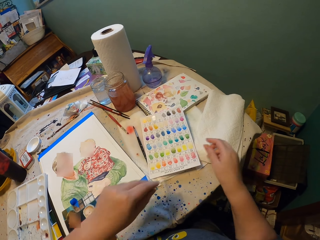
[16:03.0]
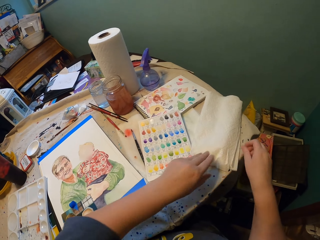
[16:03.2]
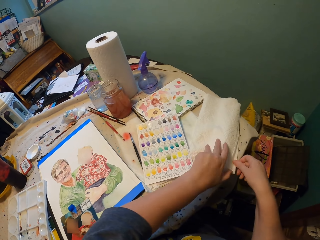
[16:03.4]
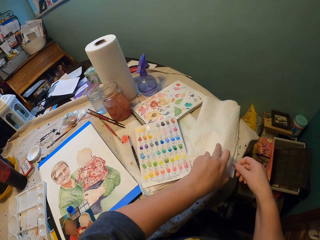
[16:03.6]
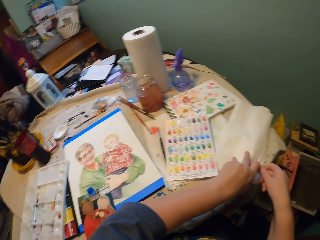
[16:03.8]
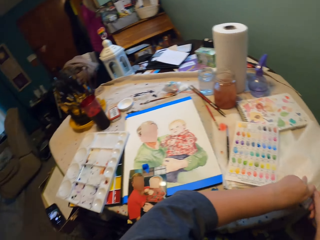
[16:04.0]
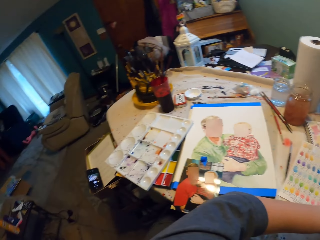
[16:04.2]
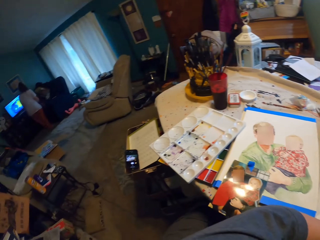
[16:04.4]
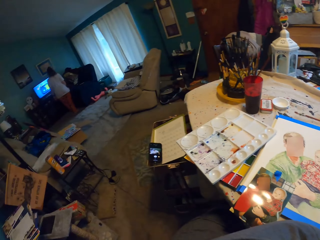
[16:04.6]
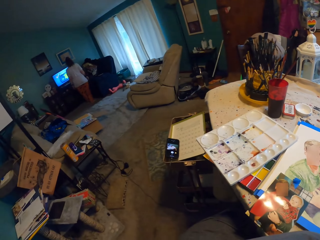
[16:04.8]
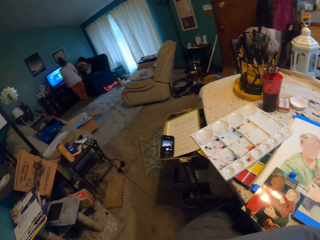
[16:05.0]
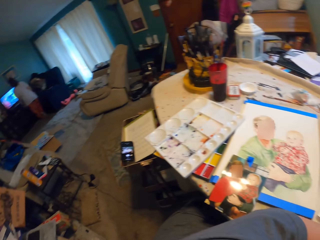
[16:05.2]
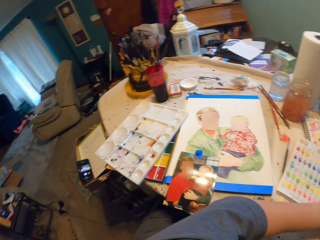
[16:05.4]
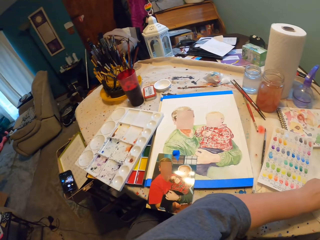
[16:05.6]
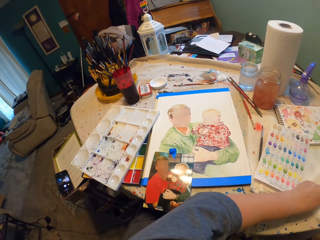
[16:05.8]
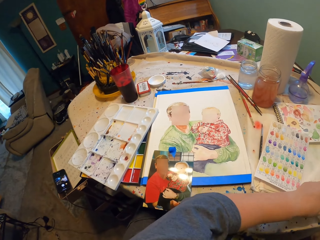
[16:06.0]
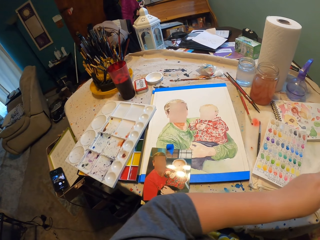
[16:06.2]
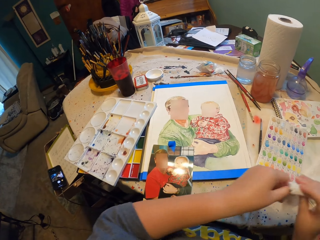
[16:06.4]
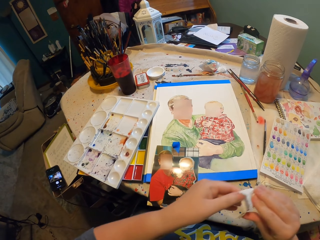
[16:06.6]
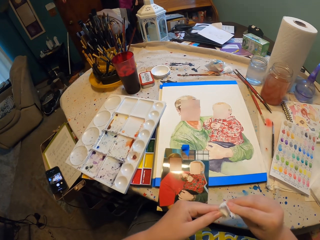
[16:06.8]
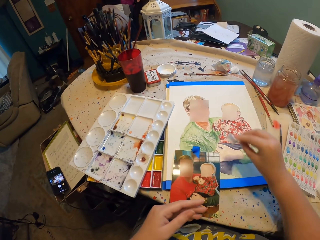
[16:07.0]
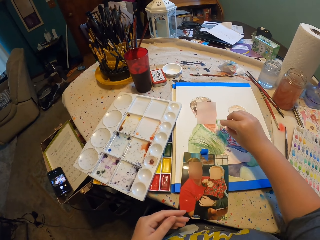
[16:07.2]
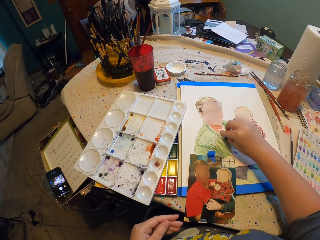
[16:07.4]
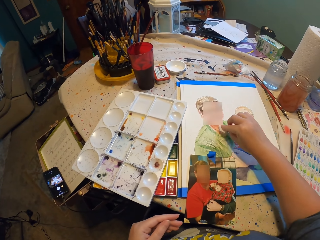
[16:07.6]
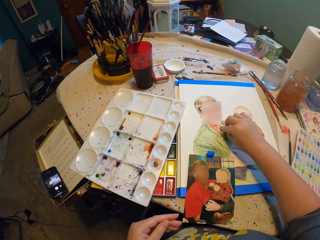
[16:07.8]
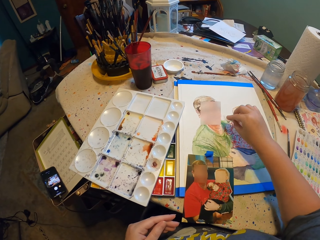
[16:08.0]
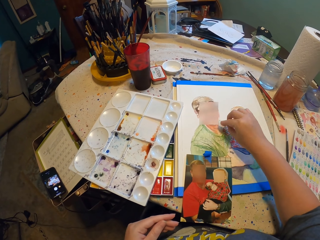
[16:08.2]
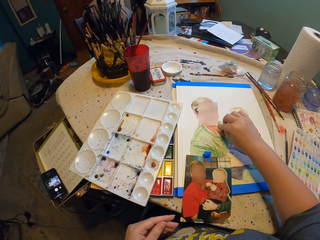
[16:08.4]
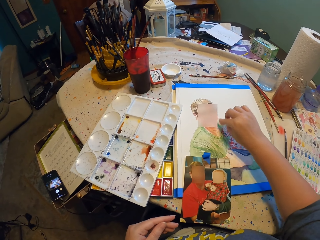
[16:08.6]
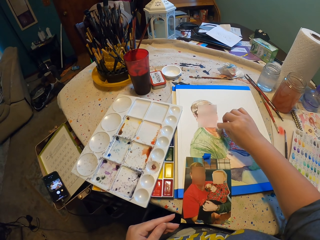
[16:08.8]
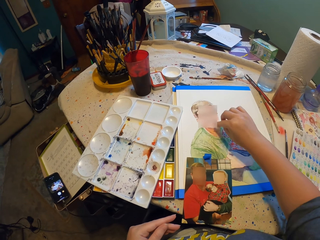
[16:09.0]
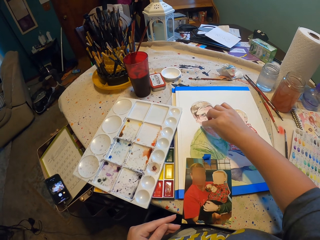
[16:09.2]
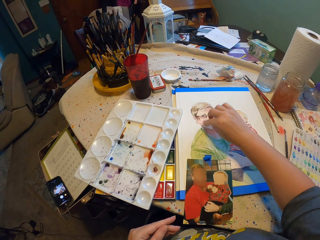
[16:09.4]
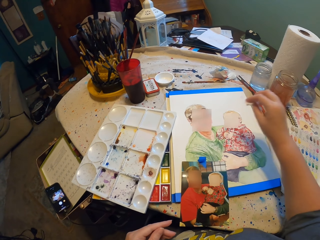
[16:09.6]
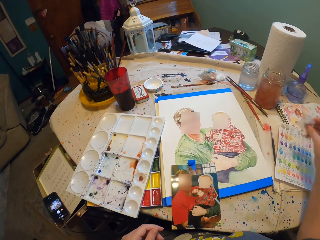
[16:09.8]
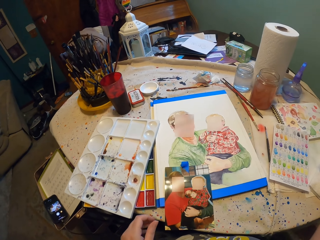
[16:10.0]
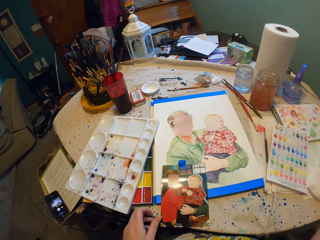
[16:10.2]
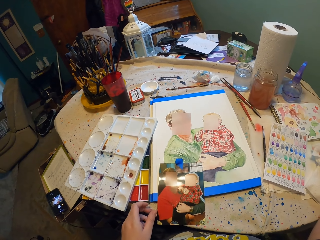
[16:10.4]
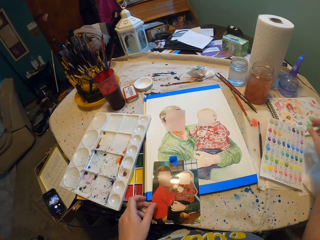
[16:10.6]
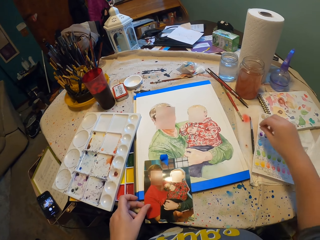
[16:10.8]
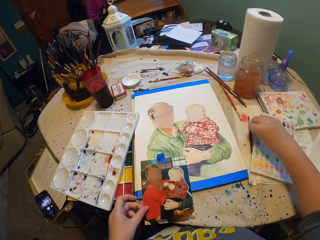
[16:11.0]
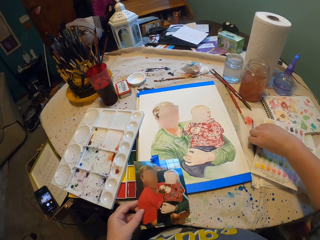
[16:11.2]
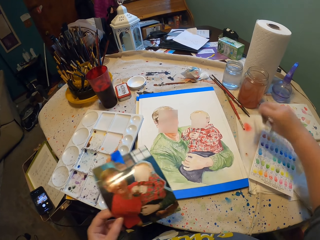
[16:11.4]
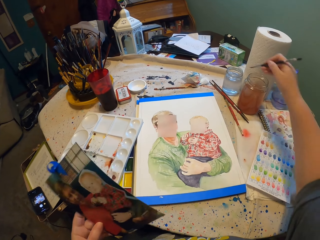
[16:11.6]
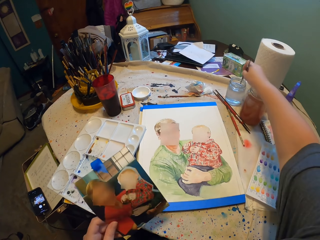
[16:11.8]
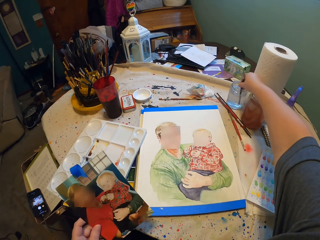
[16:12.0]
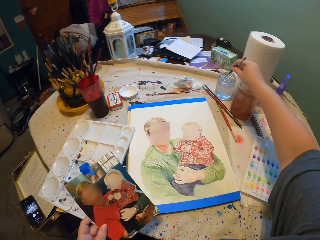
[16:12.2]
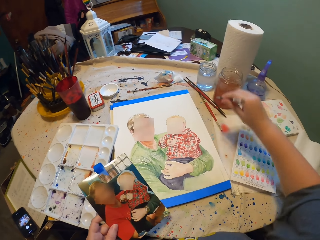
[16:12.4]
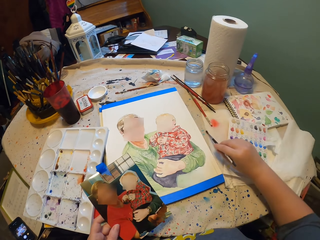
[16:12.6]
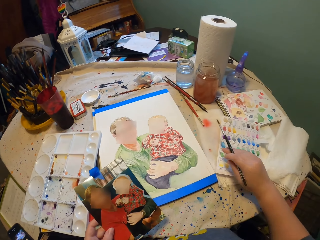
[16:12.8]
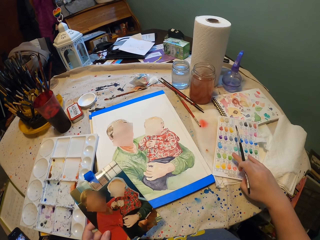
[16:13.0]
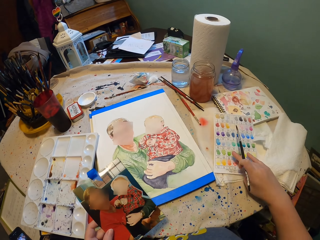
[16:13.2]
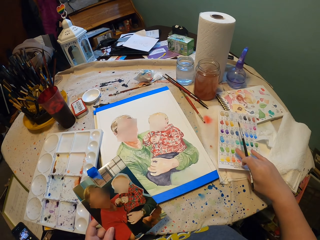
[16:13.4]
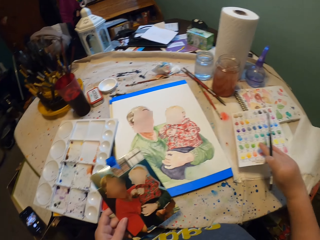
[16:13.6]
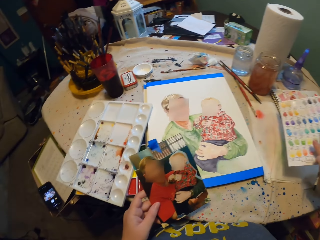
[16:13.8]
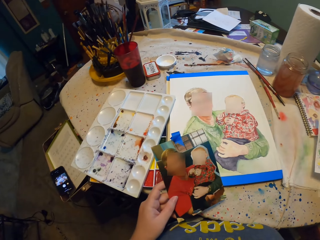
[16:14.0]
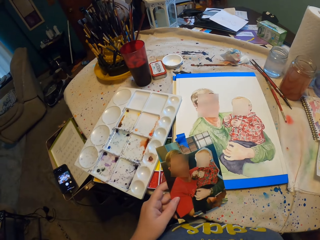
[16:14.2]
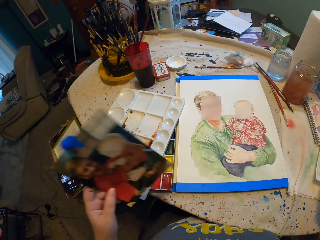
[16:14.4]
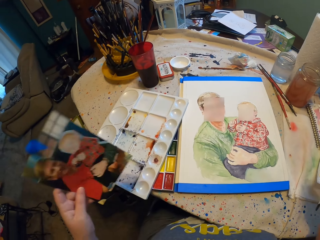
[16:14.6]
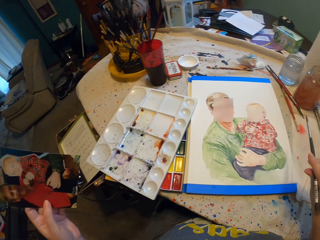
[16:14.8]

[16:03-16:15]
The camera wearer holds a paper tissue. They look around. They fold the paper tissue. They wipe the painting. They drop the paper tissue. They pick up a paint brush. They dip the paint brush in water. They move the paper.

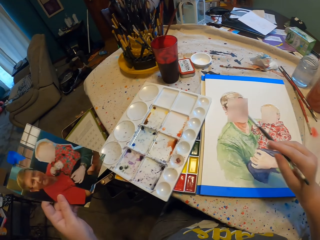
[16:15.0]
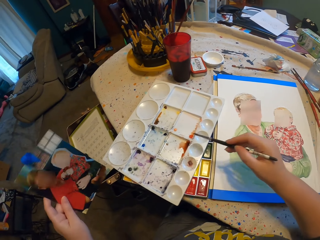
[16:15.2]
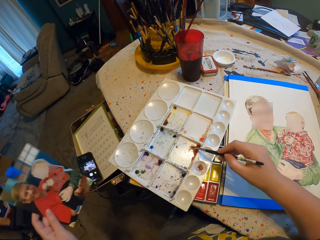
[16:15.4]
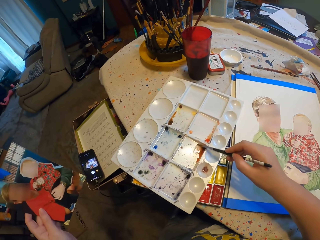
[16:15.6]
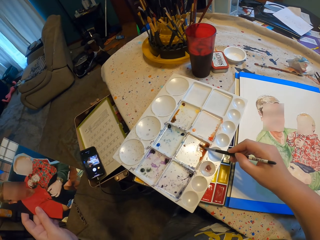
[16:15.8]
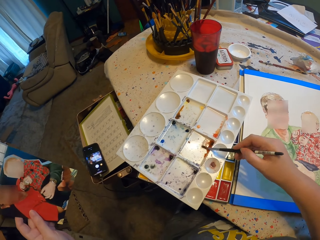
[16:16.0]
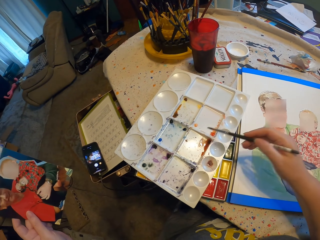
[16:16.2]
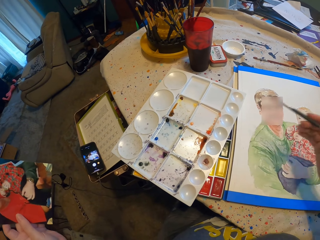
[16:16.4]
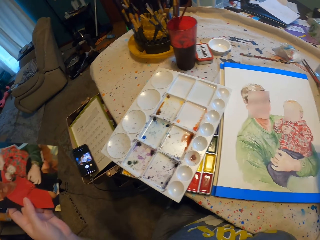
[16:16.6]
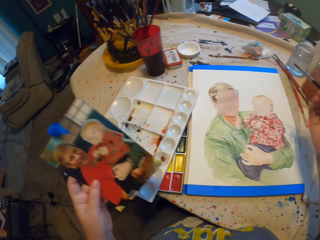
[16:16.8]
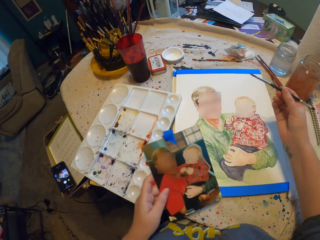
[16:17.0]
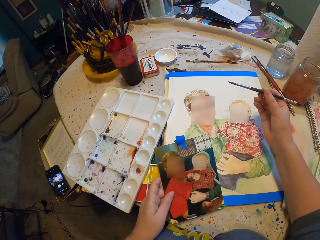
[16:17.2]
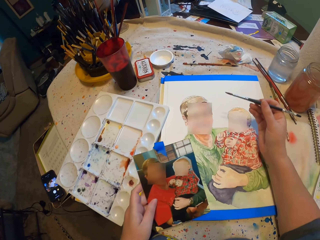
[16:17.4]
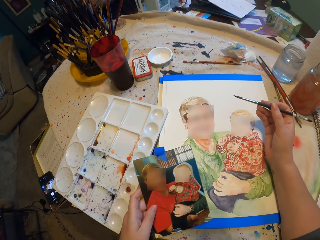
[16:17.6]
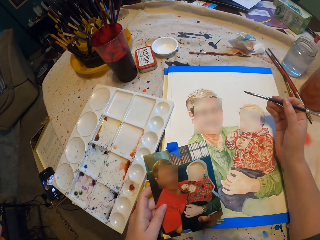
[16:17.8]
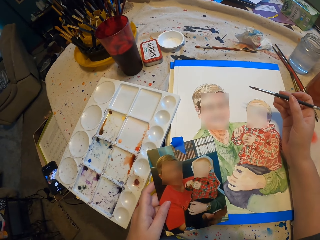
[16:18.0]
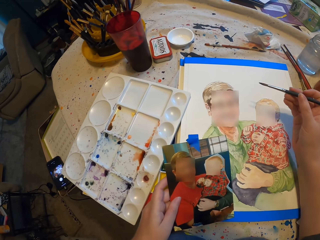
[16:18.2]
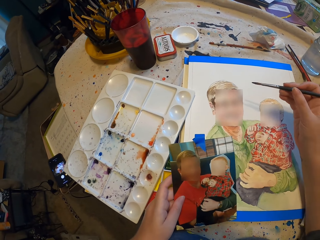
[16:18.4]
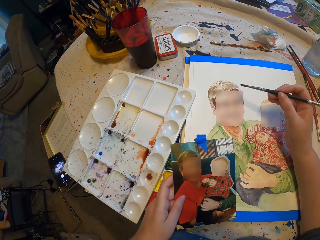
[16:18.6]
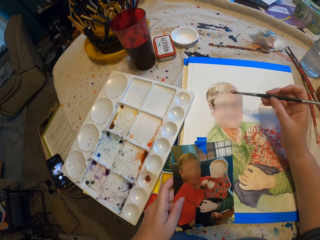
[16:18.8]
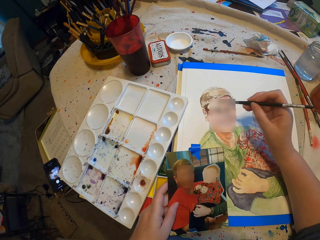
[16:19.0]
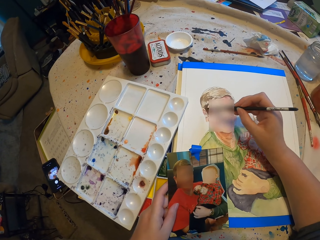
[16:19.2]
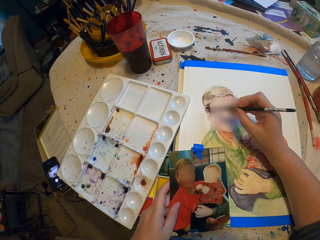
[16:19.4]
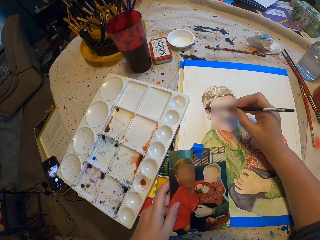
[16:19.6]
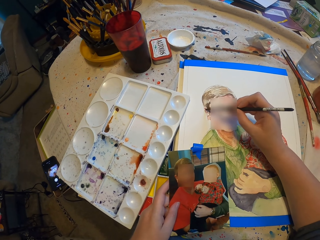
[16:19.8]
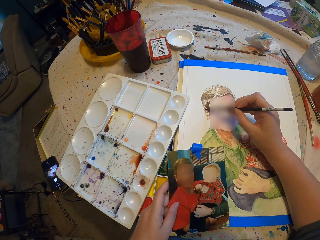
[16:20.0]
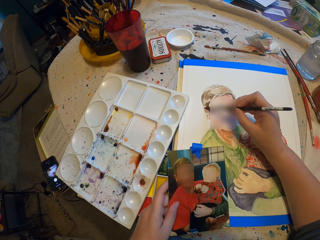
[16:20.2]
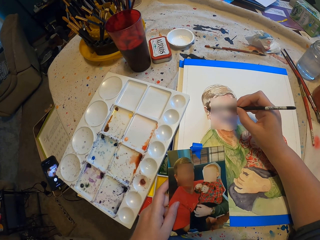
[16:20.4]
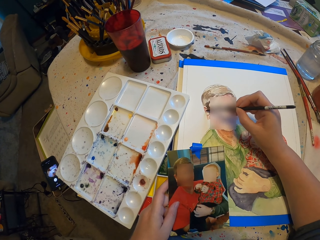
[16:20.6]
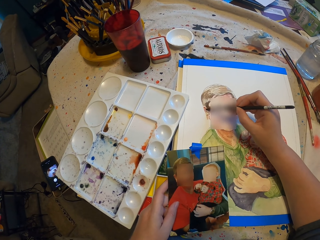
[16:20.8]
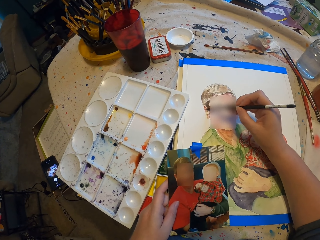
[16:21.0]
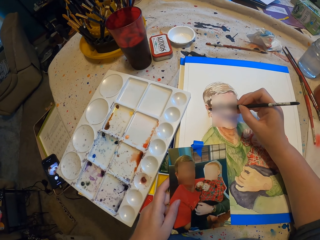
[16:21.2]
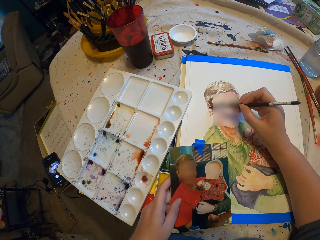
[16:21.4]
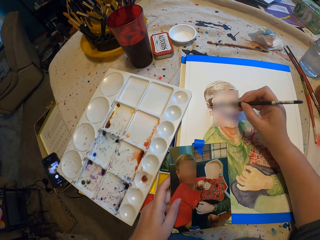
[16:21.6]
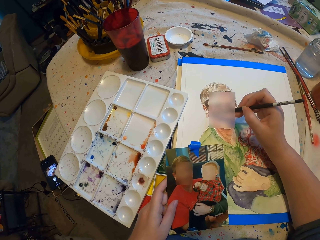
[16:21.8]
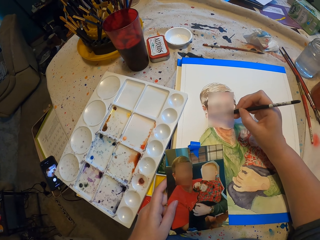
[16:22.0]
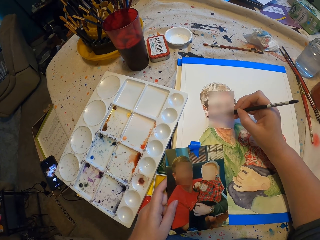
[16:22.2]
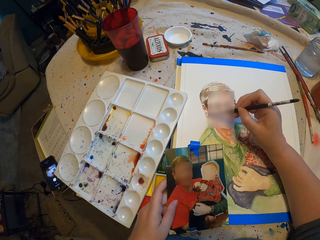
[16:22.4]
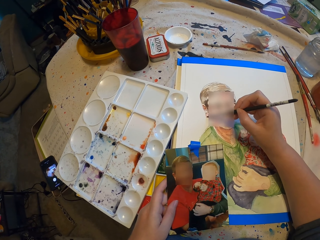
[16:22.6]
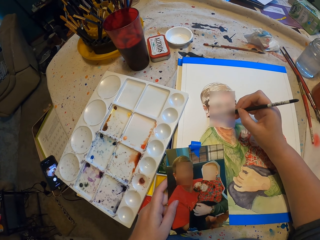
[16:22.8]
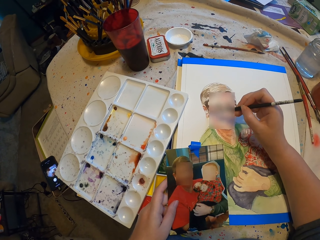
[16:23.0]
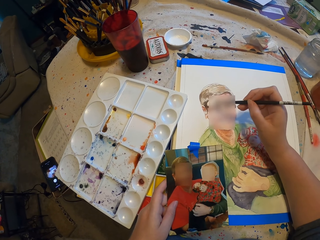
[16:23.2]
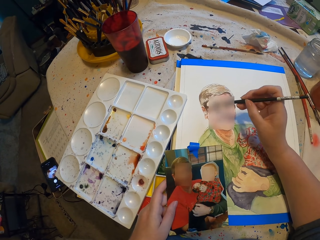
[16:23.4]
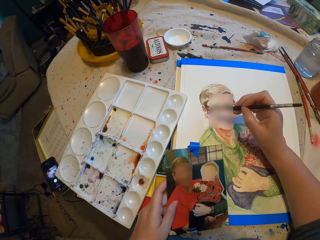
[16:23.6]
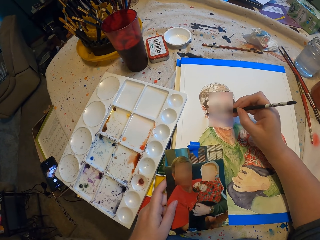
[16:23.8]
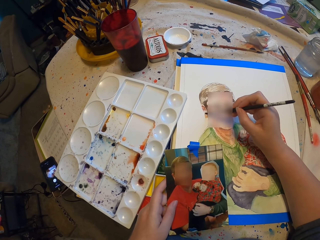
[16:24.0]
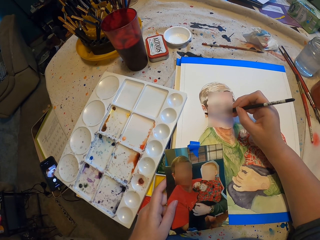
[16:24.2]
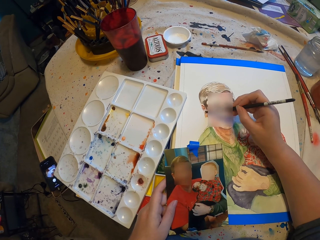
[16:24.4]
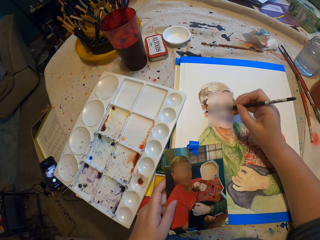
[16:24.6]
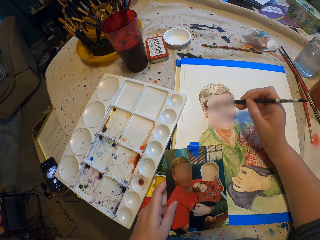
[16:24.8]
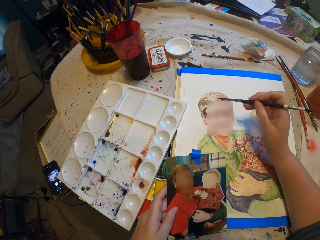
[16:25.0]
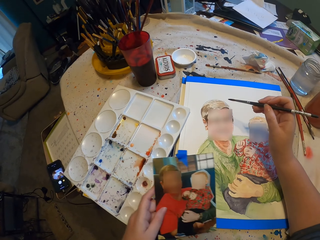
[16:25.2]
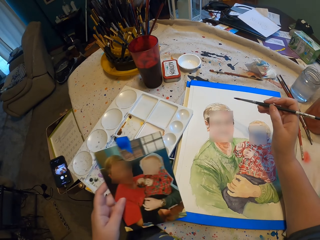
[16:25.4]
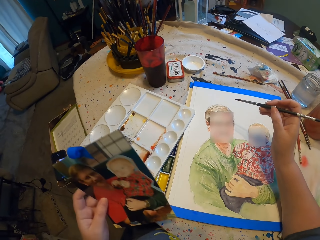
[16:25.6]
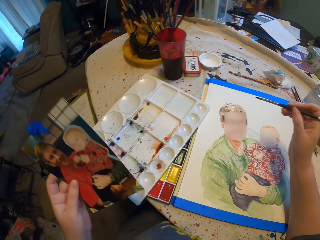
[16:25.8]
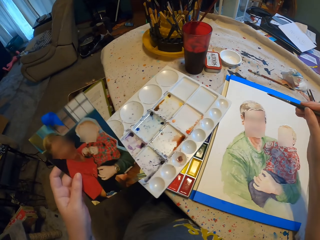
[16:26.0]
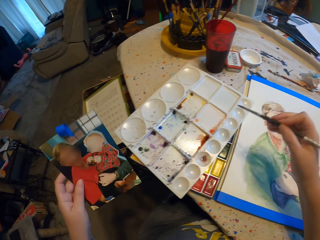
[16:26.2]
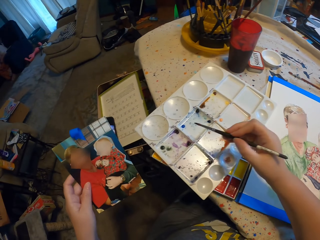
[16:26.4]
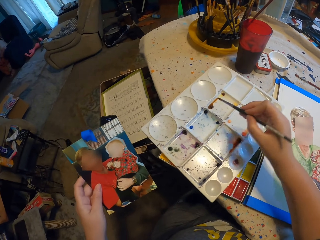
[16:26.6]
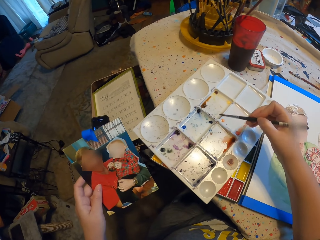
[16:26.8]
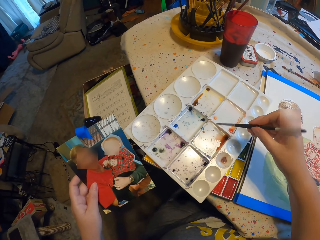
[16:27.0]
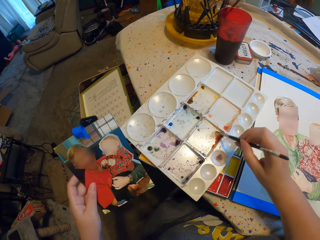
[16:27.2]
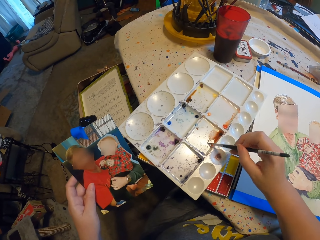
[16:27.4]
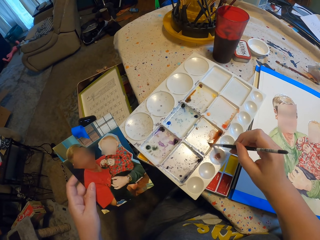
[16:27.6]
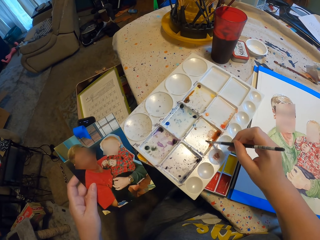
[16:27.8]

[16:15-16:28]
The camera wearer dips a paint brush in water paint. They stare at a photo. They paint. They dip the paint brush in the water paint.
